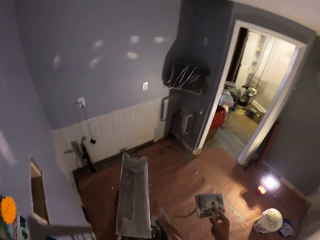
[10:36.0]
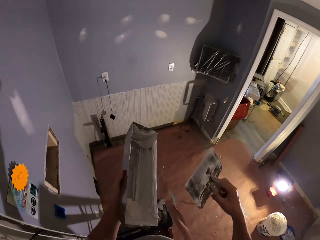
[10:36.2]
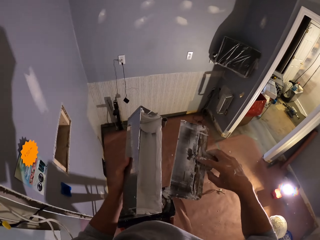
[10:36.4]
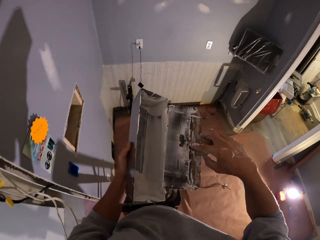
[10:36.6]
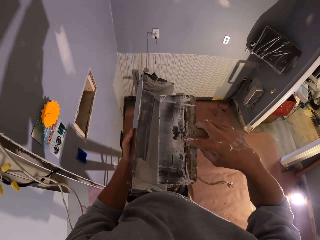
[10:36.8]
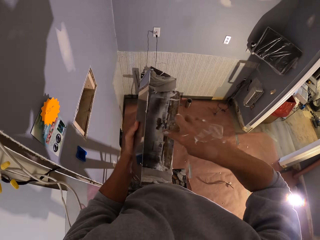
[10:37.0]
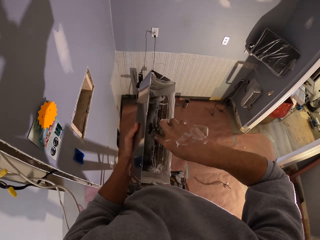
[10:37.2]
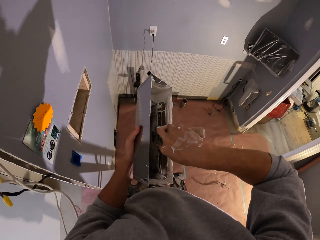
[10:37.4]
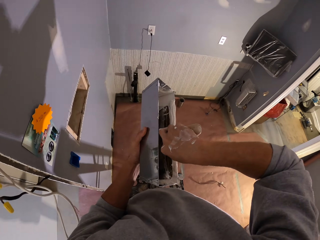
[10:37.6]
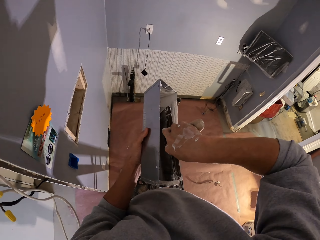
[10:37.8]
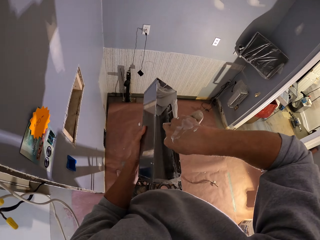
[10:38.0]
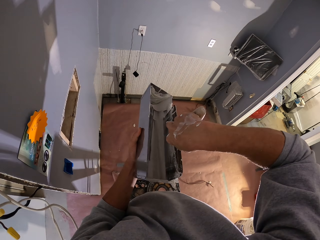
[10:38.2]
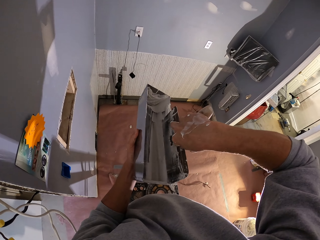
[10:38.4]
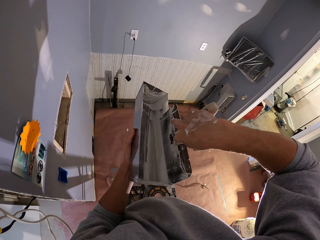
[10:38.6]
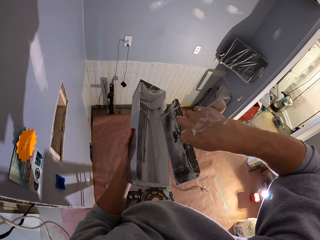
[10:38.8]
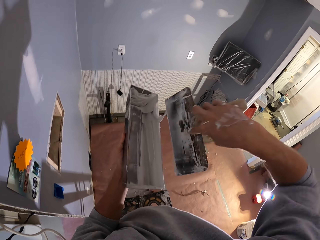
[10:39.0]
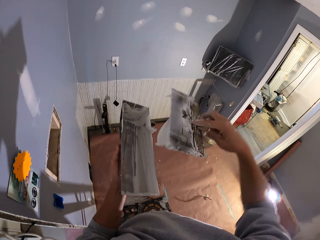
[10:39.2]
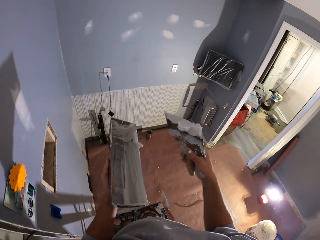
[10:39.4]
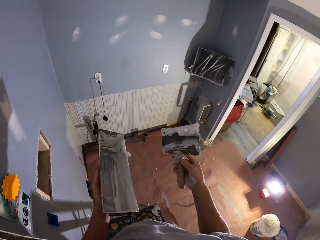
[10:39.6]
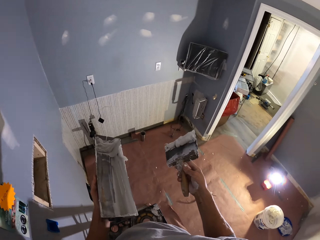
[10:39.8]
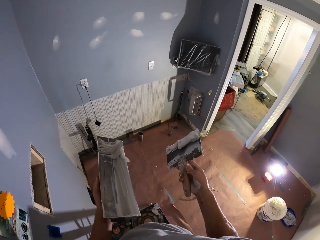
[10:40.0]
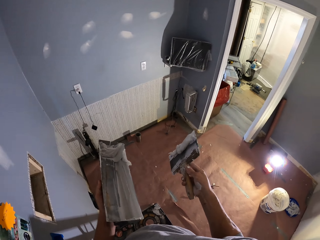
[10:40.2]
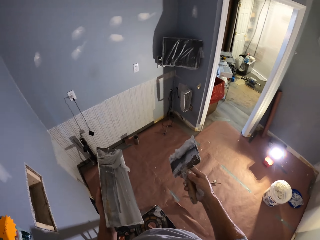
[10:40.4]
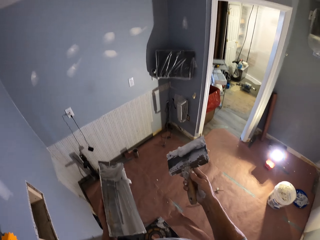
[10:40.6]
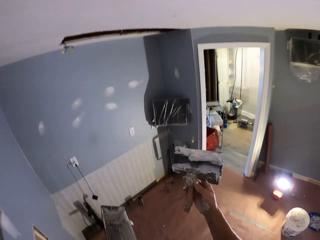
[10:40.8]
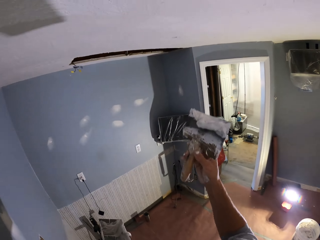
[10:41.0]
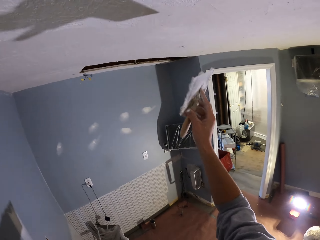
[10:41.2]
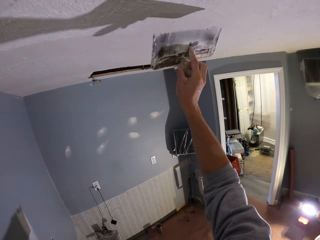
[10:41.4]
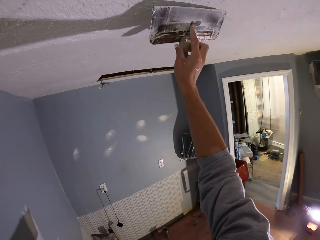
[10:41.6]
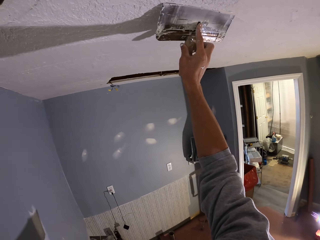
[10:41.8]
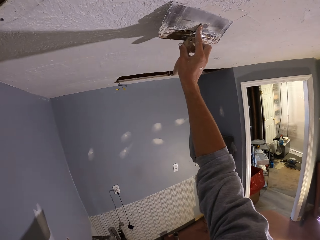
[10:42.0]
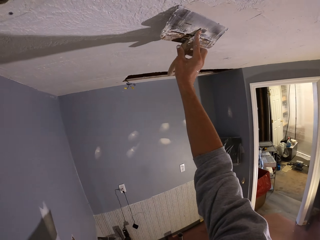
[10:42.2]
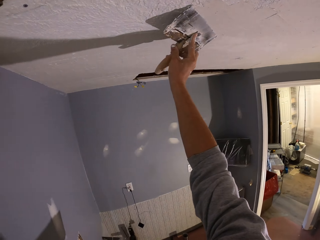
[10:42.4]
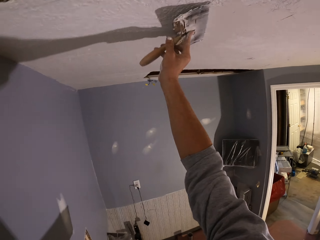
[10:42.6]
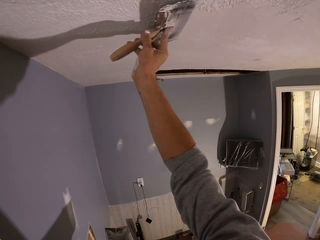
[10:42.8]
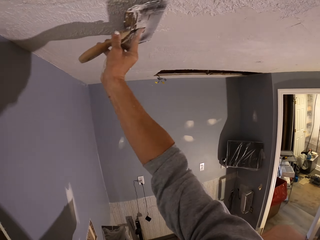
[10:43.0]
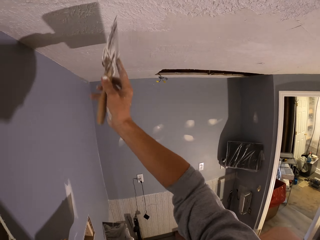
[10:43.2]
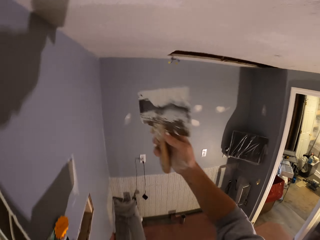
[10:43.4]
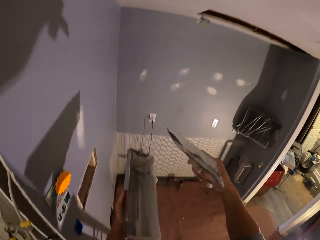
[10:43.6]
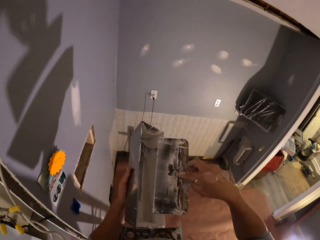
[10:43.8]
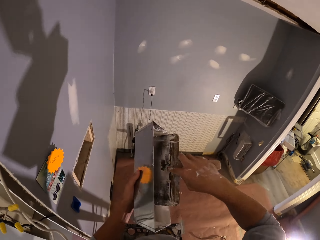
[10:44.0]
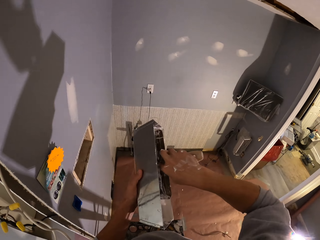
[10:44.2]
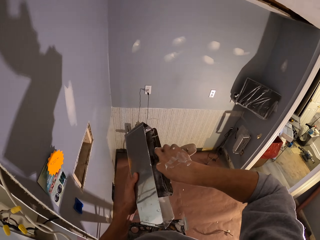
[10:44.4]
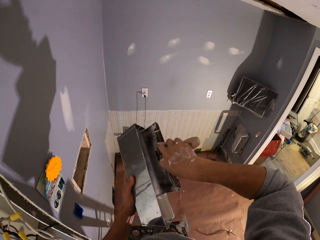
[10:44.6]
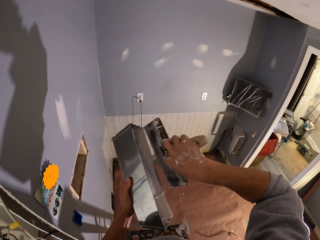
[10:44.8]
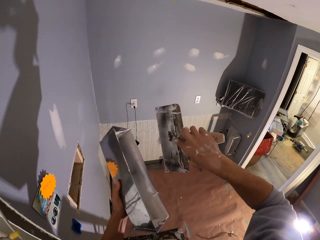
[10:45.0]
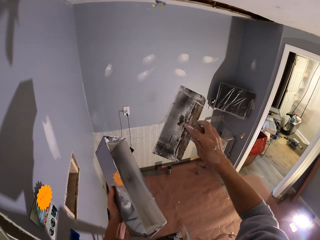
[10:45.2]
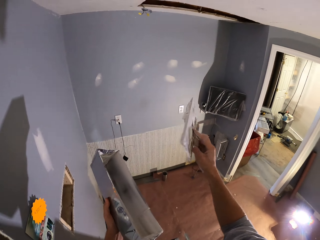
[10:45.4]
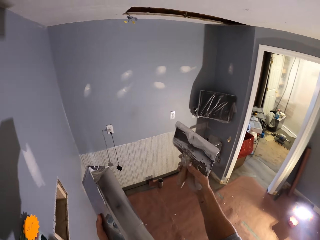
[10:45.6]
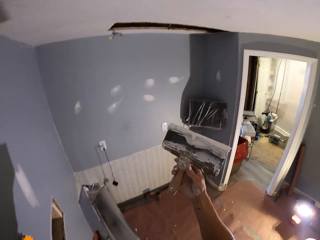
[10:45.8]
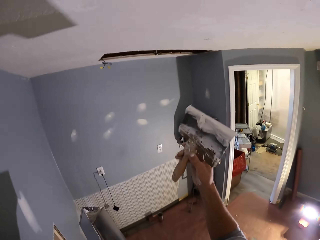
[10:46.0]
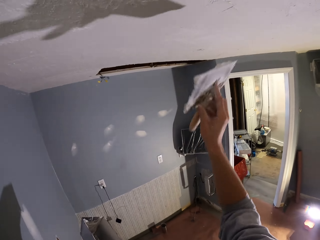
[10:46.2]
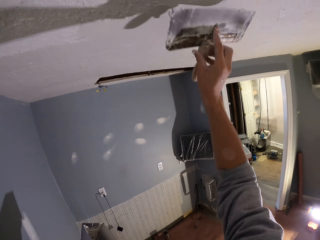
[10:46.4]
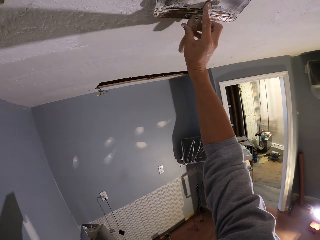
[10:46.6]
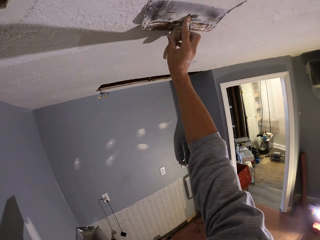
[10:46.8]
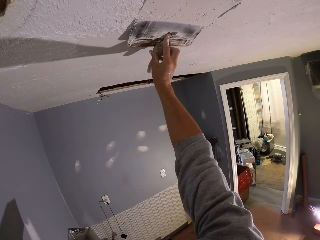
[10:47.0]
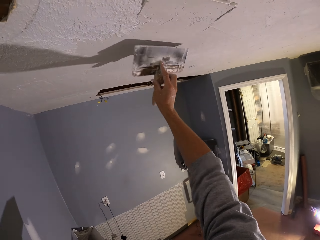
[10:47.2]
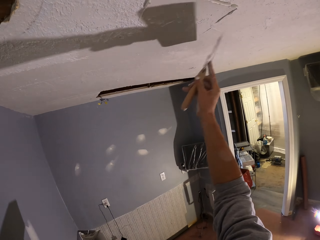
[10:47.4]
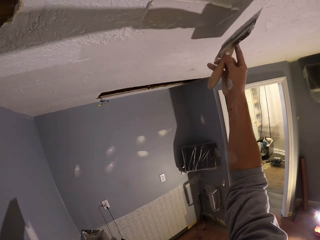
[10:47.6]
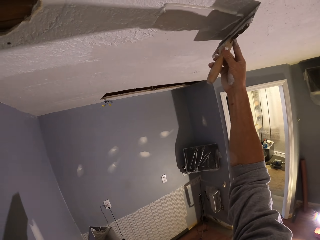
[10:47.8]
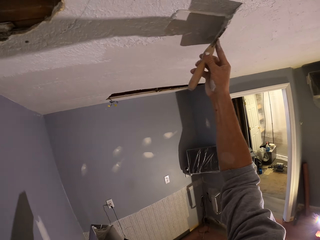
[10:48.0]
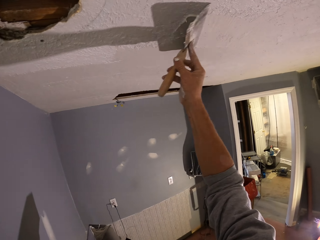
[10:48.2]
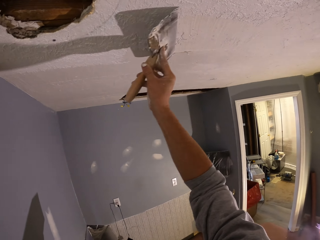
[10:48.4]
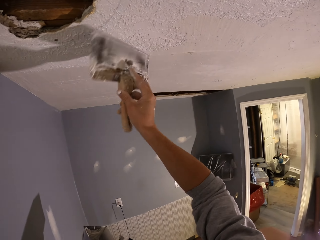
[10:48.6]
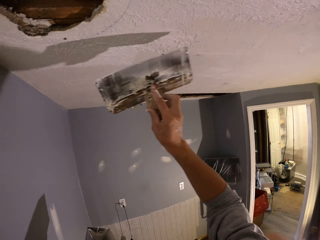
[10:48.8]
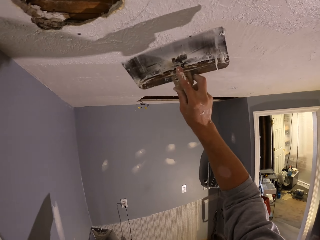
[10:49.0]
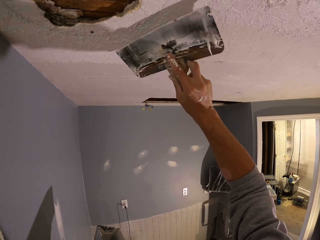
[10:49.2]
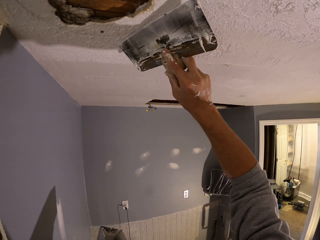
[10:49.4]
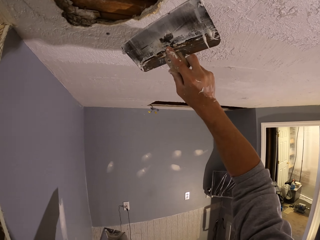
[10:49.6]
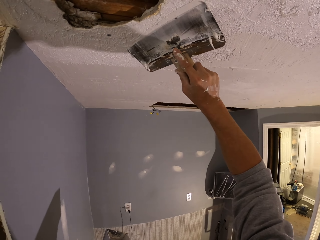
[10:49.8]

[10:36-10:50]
The camera wearer dips the paint brush in the paint can. They apply the paint on the ceiling or wall. They dip the paint brush in the paint can. They apply the paint on the ceiling.

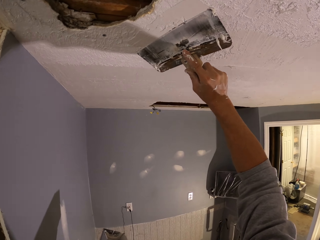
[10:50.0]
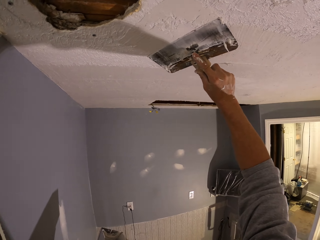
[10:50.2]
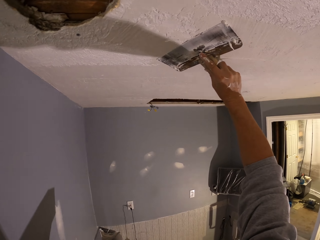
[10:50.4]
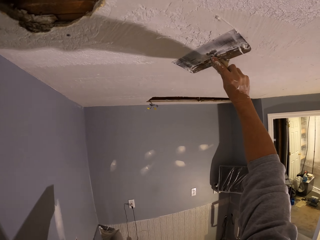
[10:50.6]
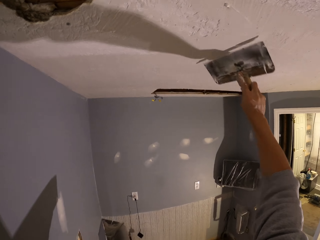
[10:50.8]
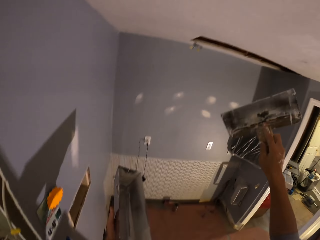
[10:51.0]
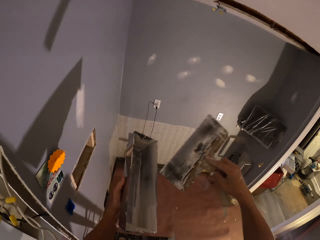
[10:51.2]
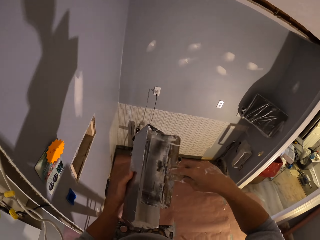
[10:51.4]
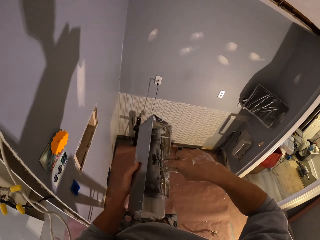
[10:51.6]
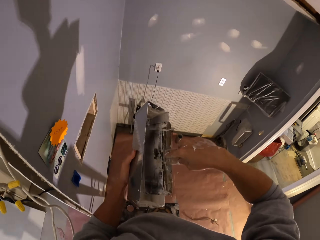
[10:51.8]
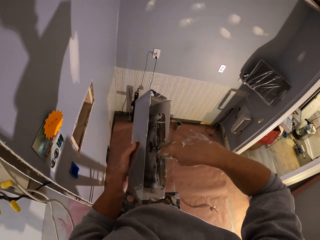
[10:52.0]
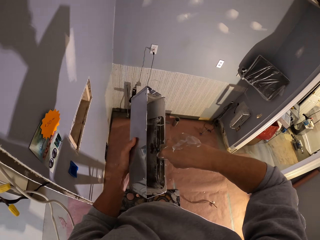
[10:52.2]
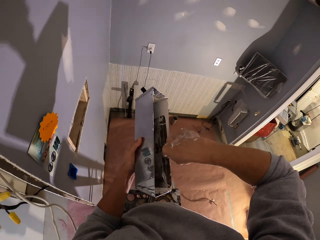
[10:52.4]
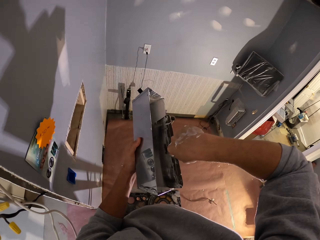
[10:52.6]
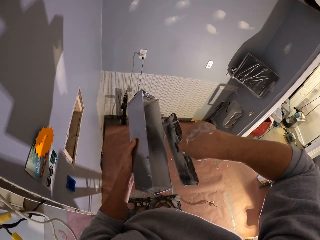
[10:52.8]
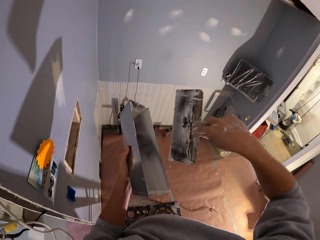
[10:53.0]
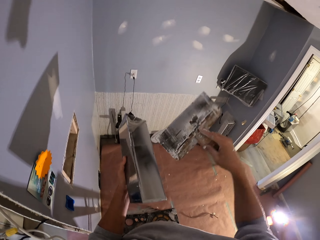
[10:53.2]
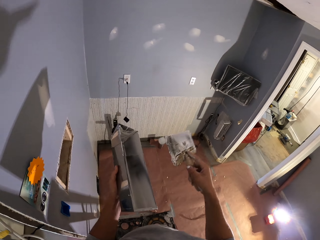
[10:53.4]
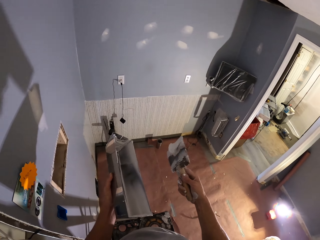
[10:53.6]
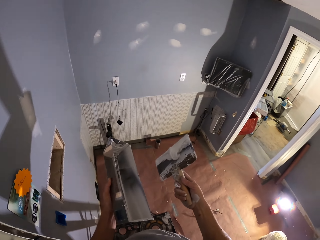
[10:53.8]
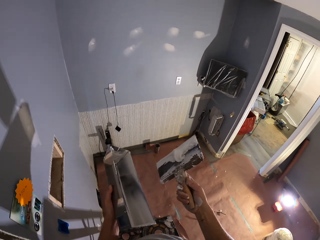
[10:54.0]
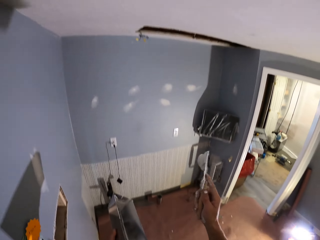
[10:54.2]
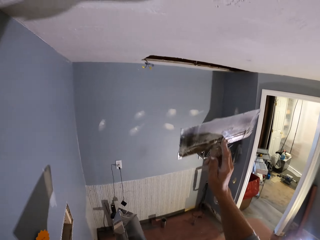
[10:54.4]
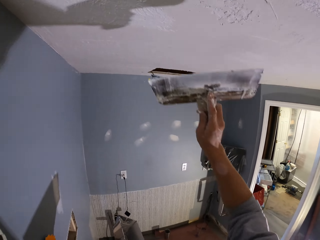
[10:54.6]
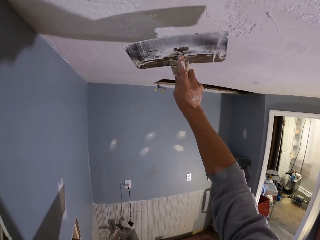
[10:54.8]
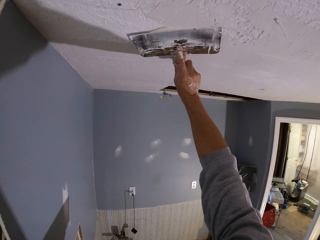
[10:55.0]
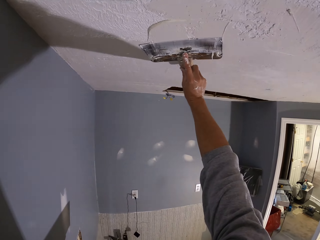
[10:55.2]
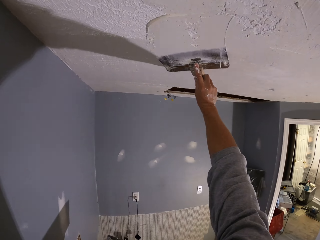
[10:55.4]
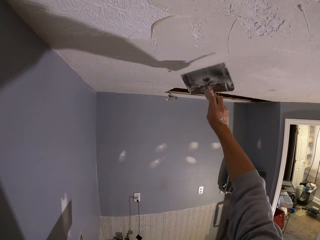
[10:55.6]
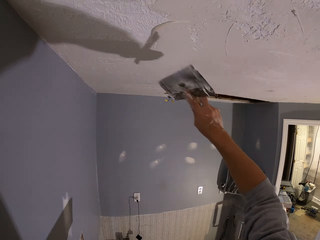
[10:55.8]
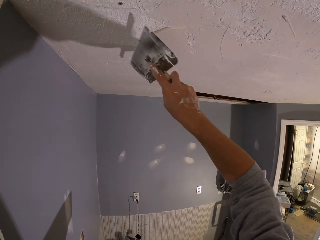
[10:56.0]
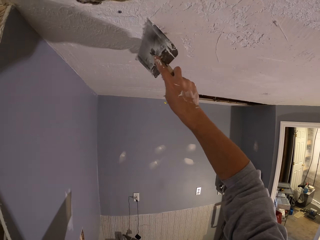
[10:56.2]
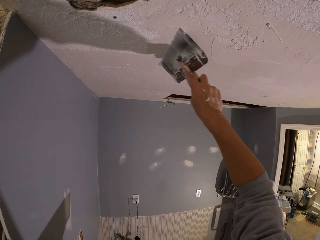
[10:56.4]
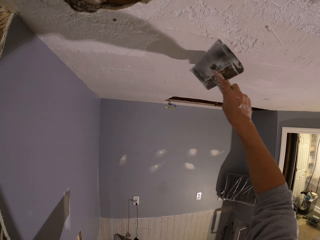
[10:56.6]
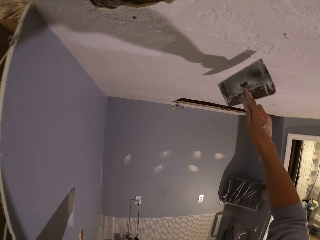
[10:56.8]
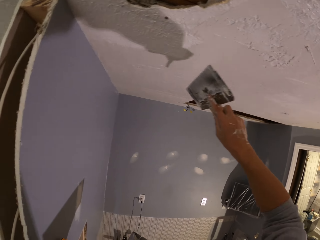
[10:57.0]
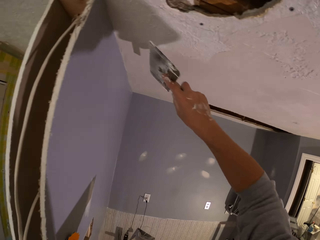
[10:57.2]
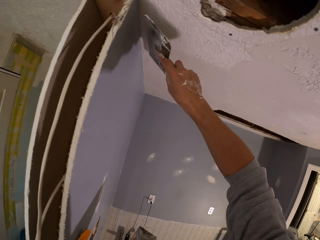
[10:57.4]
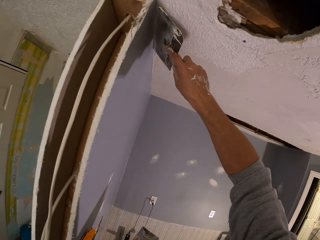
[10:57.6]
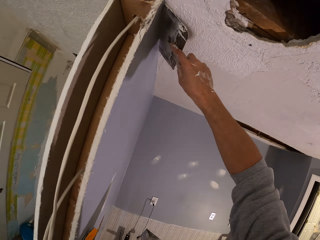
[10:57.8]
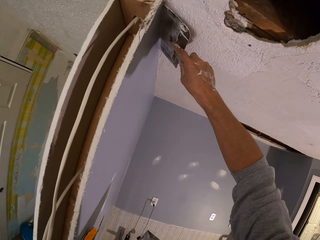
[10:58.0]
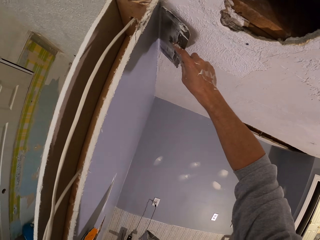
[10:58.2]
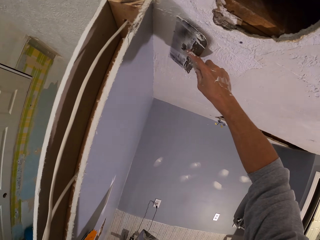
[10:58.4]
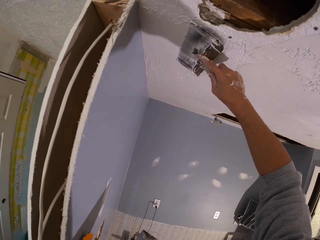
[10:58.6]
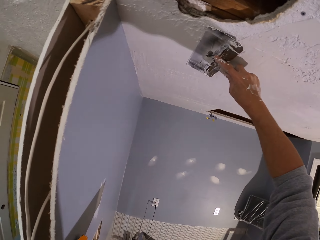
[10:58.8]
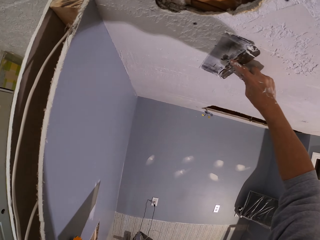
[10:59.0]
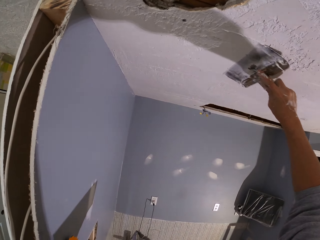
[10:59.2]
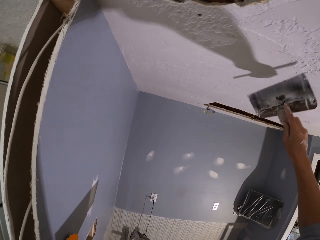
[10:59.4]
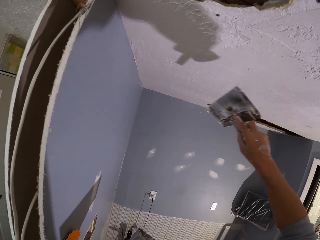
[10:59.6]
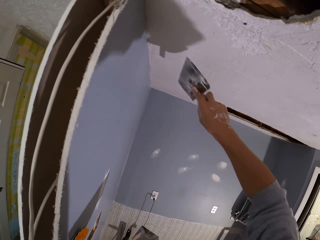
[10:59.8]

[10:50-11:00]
The camera wearer dips the paint brush in the paint can. They apply the paint on the wall or ceiling.
